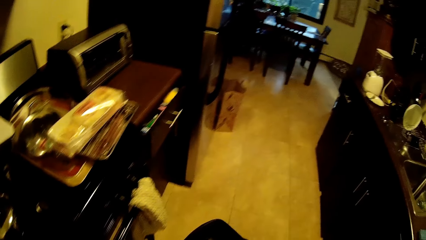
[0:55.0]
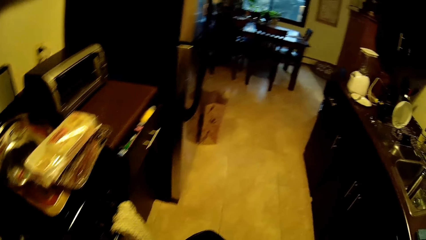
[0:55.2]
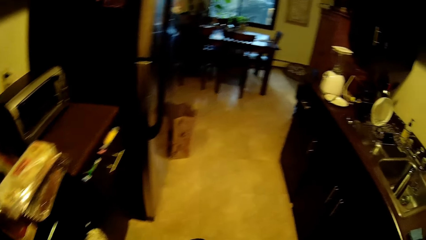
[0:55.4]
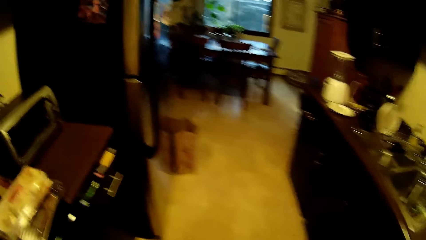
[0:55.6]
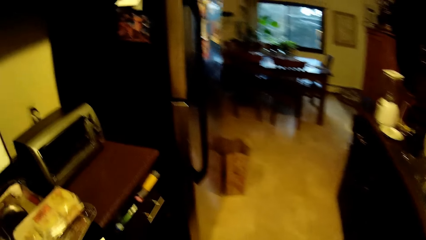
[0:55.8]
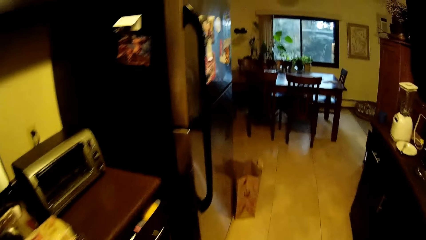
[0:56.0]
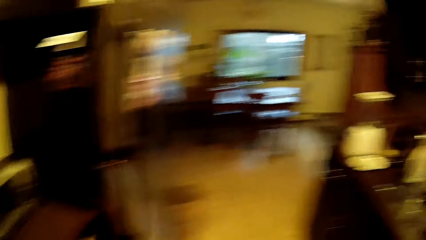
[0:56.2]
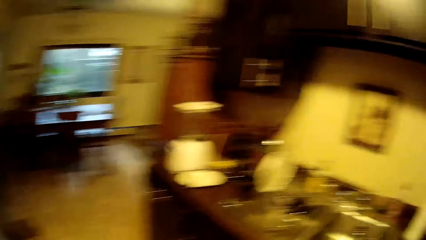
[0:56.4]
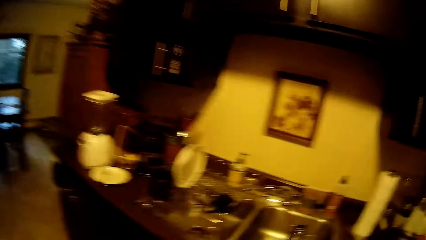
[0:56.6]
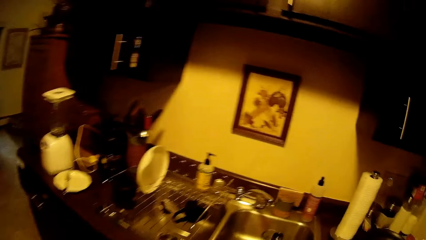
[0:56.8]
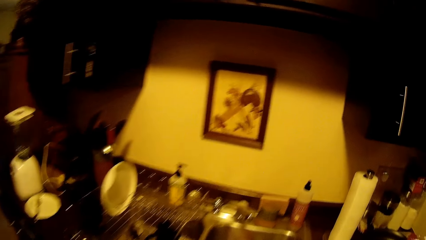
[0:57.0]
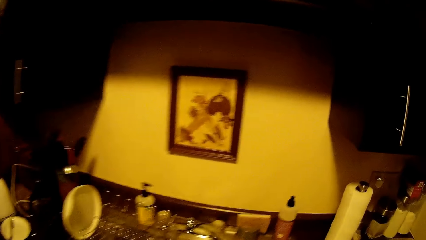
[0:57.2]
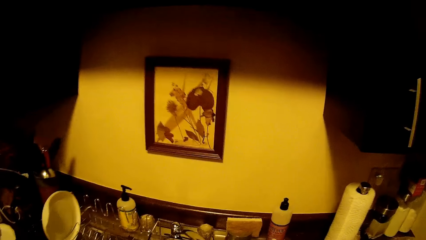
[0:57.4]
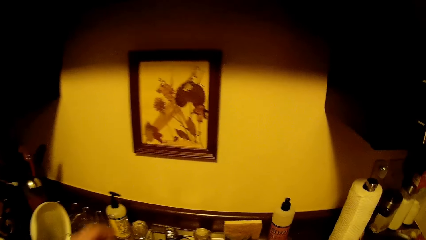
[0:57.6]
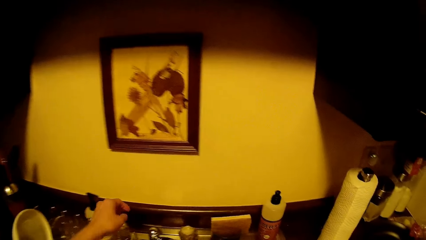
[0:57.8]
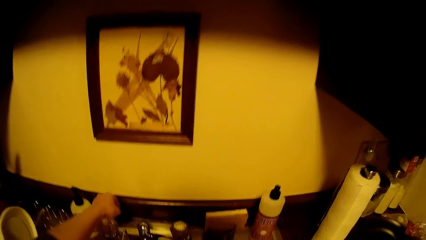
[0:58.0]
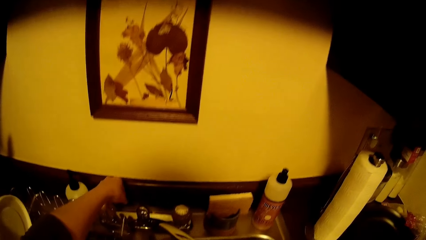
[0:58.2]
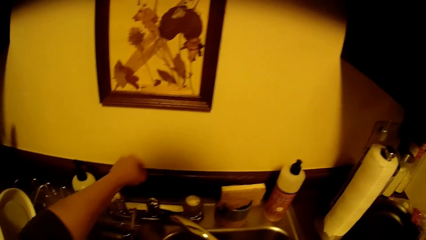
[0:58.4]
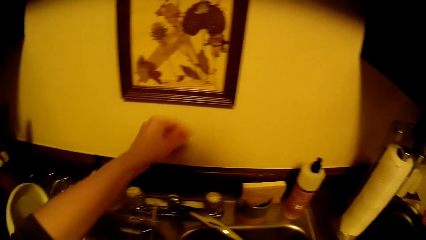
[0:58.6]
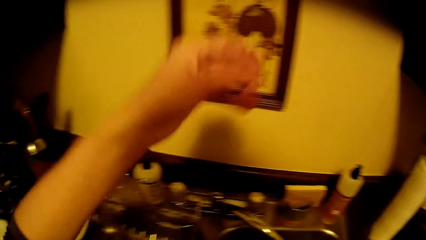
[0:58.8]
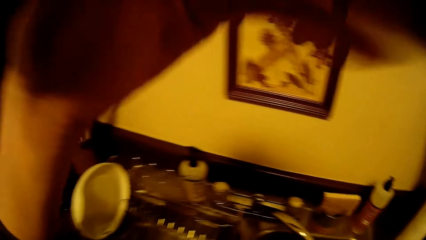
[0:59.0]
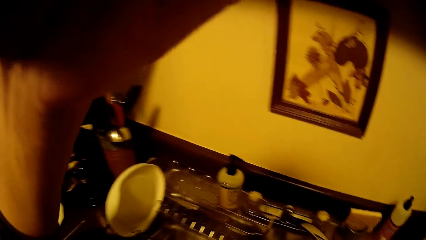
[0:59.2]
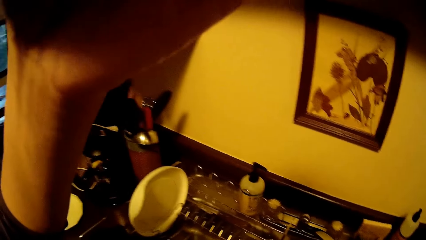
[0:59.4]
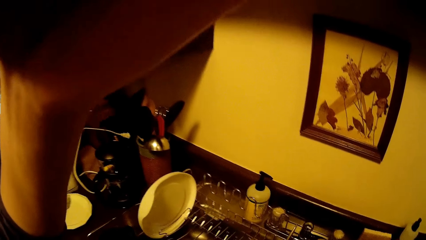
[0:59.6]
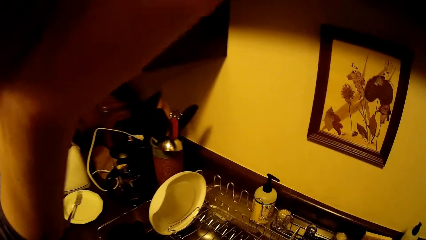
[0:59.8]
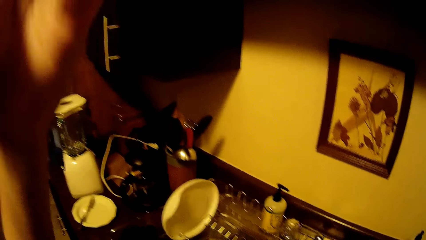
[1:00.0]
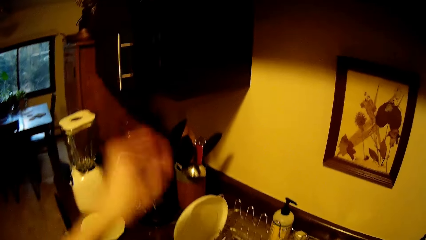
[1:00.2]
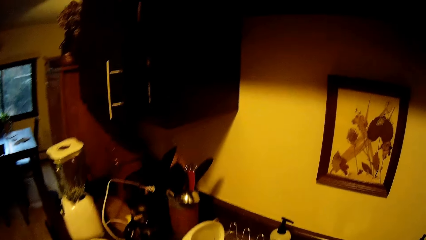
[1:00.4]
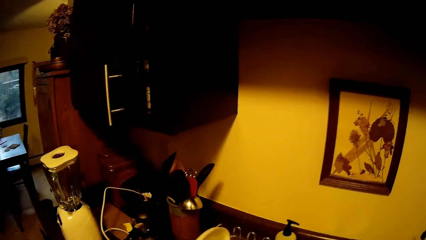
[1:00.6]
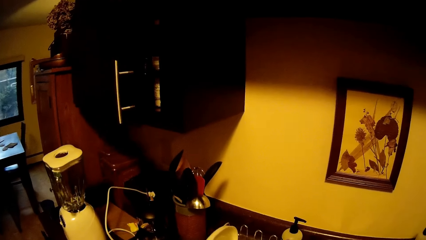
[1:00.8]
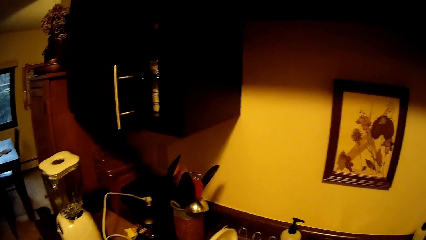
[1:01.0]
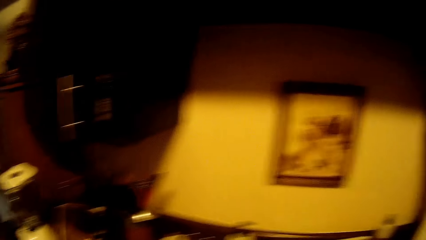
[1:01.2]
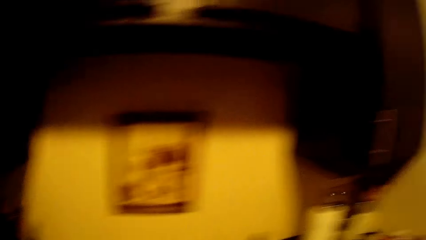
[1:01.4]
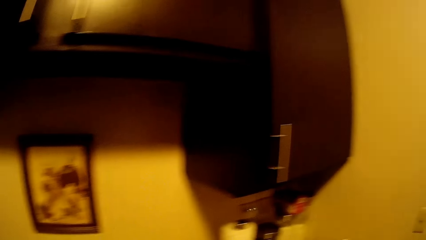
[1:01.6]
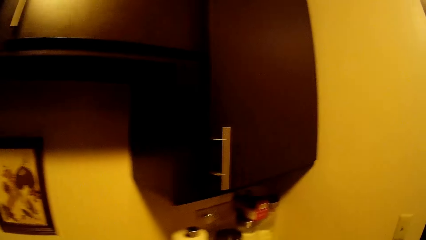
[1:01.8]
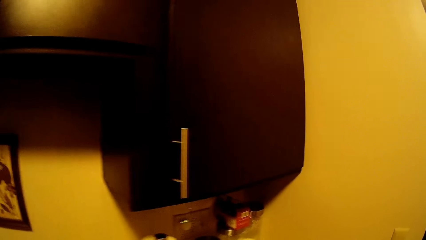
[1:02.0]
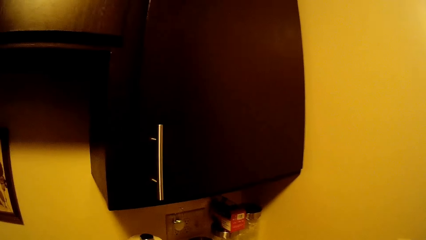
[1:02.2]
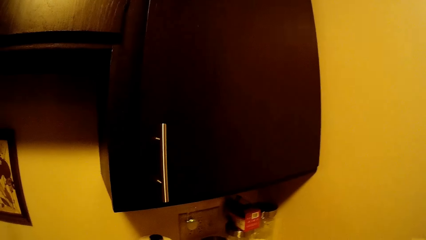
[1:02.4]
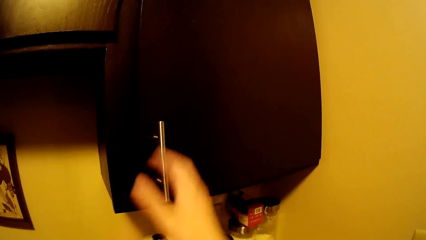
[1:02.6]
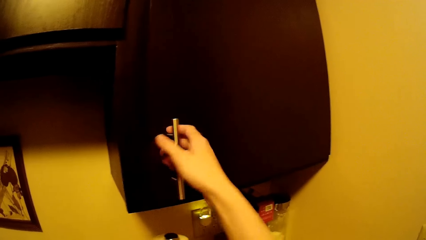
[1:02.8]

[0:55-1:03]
The camera wearer picks something from the kitchen counter. He touches his face with his left hand.

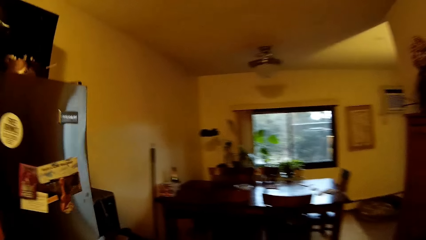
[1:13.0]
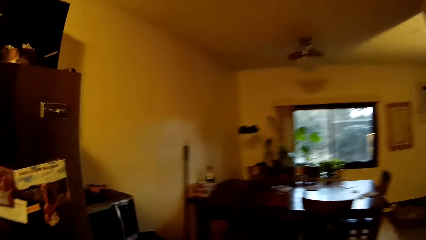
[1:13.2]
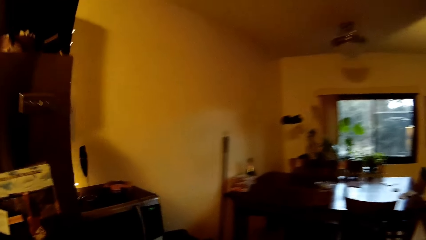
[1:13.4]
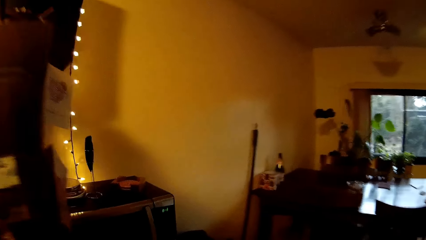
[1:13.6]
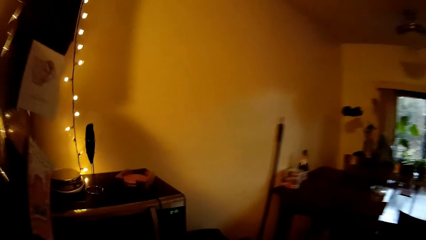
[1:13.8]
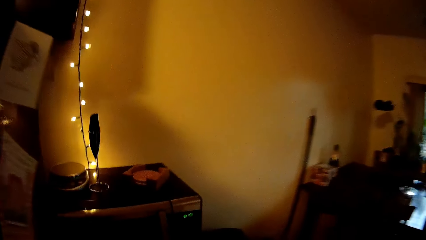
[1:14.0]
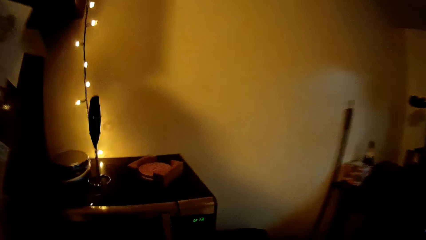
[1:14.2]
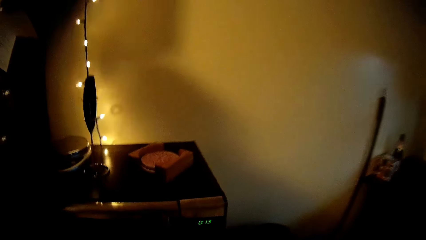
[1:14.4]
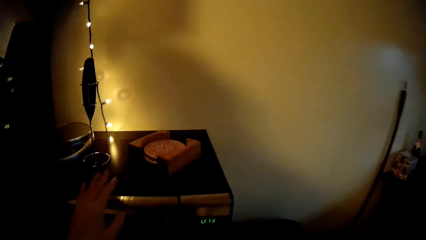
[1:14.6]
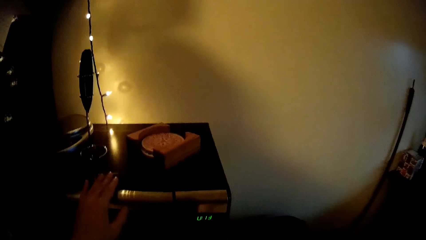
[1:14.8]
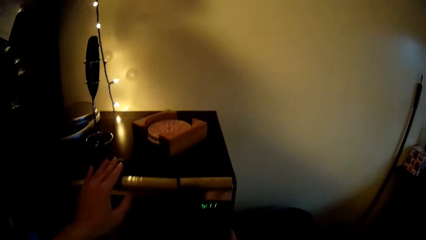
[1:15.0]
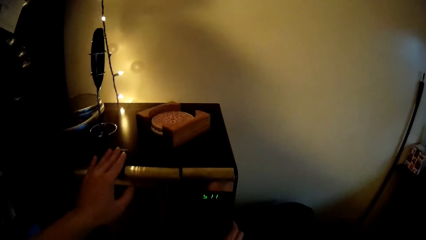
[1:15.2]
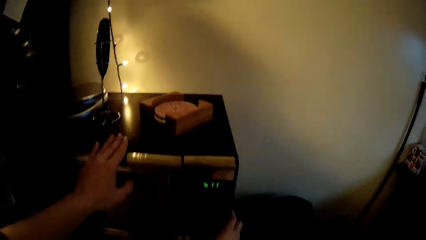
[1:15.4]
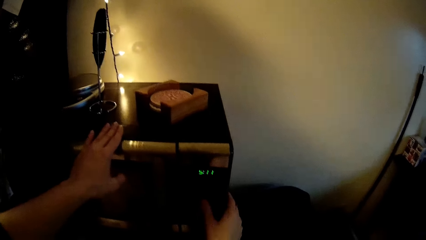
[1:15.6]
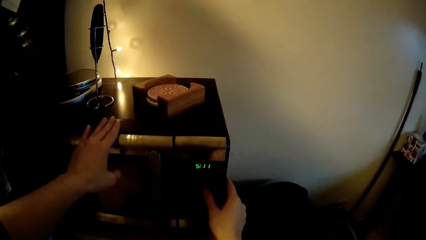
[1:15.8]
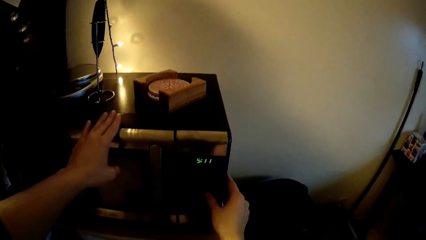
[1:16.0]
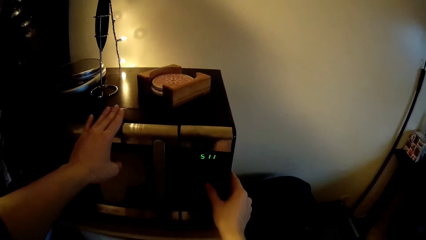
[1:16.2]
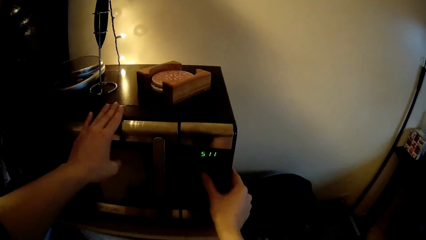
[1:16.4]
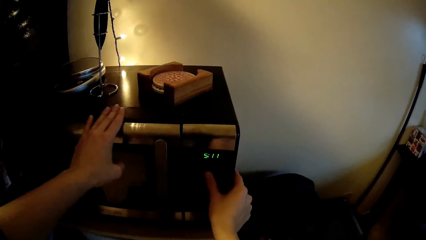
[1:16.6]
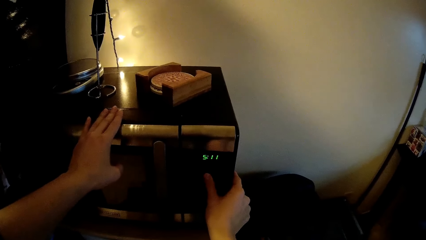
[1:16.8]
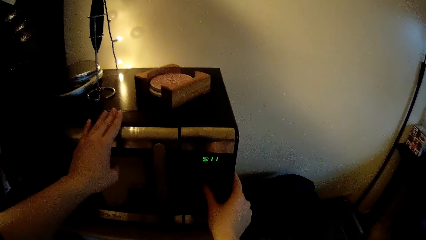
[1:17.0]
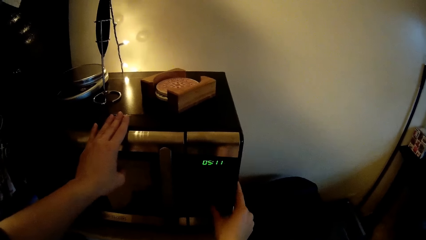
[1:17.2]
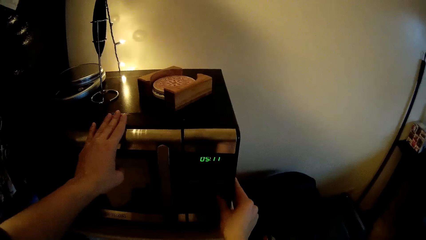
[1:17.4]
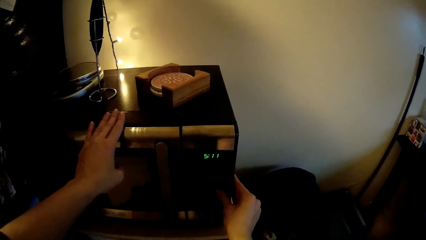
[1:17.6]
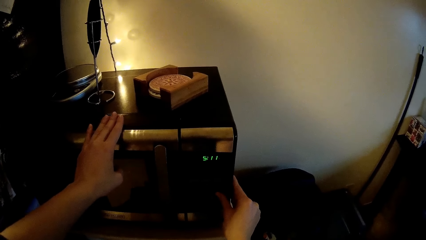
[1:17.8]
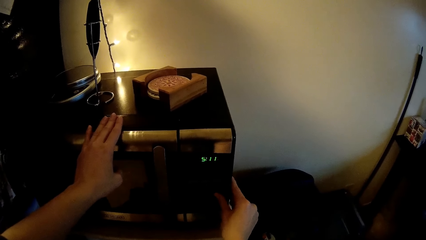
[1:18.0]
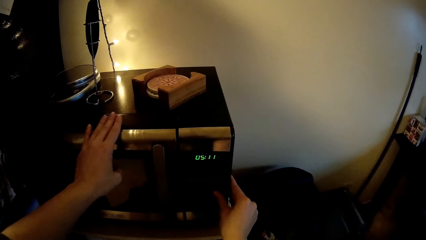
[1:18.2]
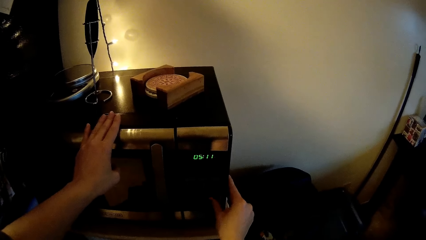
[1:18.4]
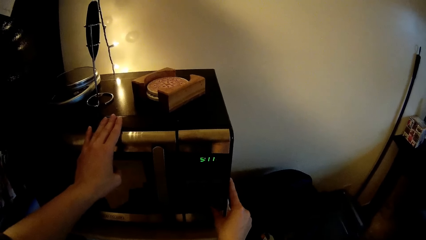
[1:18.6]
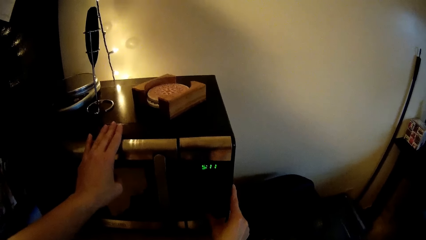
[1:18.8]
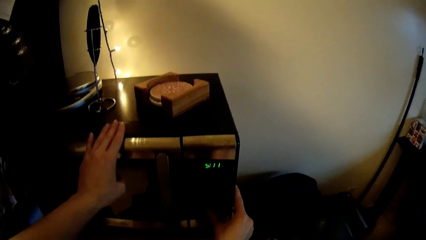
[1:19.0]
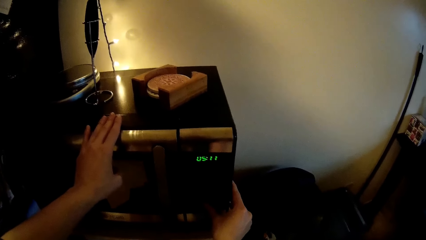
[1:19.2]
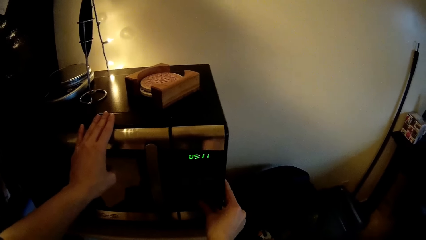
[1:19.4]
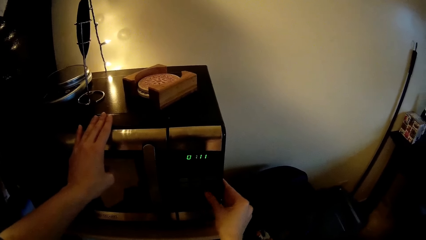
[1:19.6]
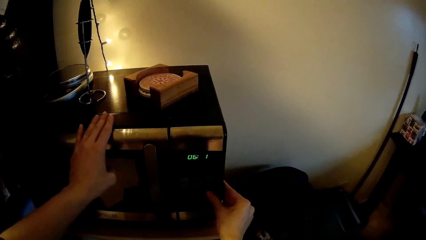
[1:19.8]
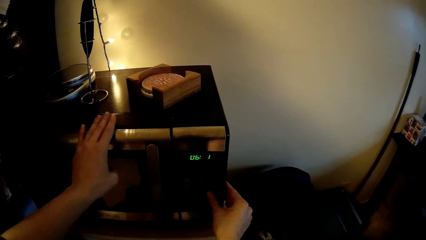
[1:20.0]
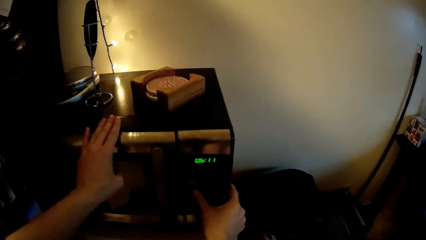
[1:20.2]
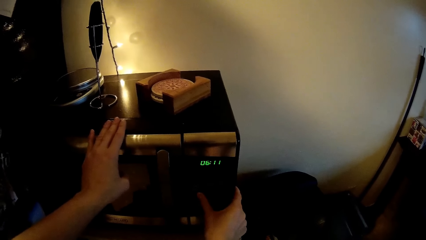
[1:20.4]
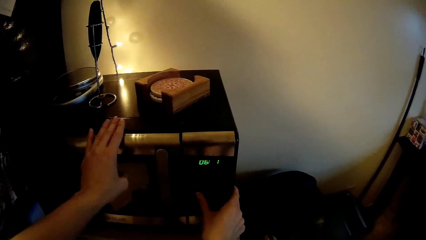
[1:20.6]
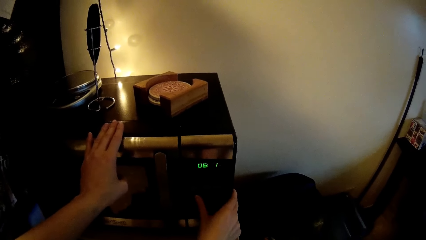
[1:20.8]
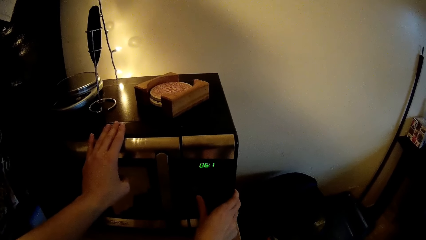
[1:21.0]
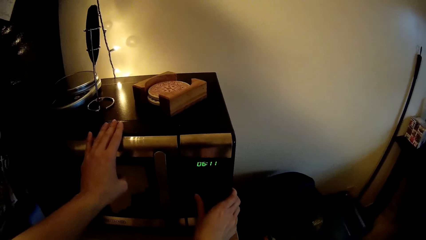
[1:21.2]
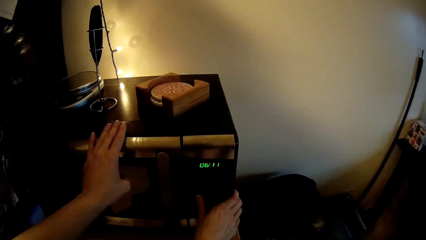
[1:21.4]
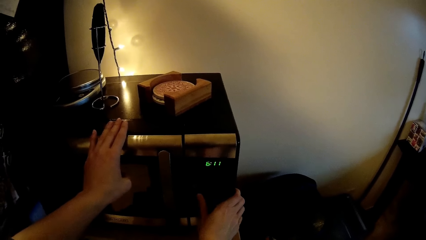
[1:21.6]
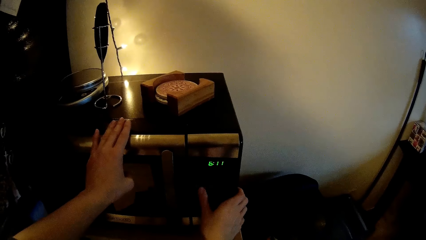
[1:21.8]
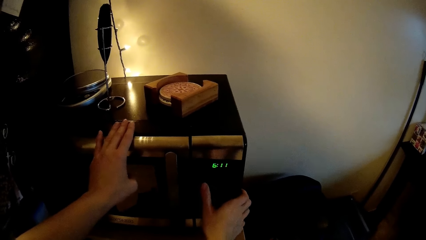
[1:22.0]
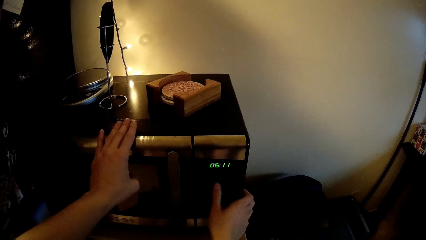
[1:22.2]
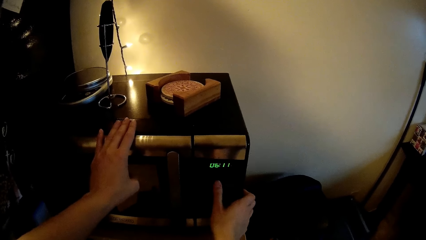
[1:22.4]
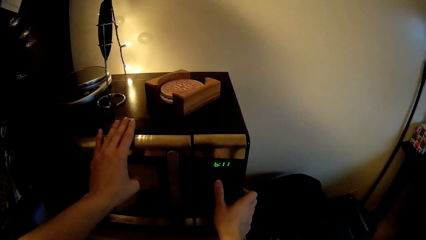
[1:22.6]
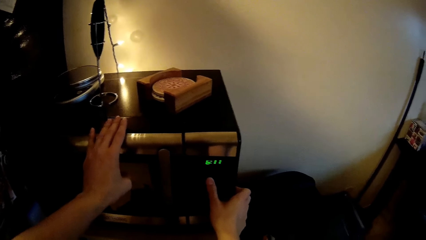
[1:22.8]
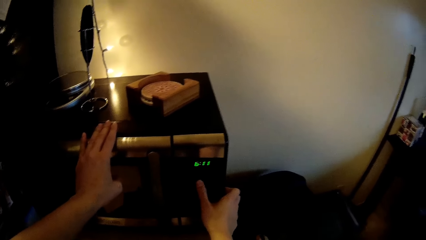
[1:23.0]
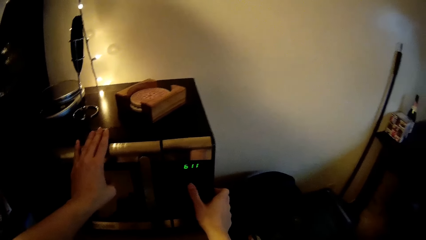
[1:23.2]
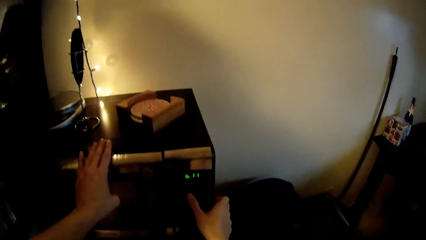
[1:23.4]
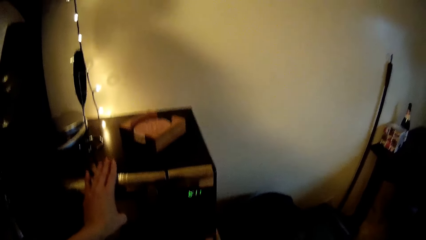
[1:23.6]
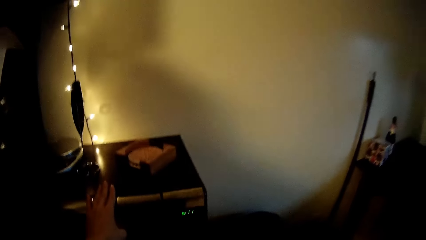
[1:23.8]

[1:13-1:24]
The camera wearer touches a microwave or cooker with his left hand. He operates the microwave with his right hand.
